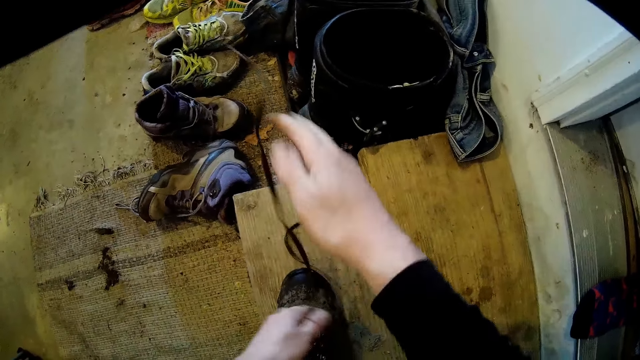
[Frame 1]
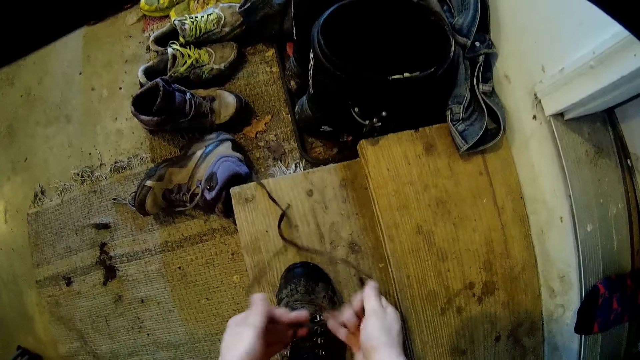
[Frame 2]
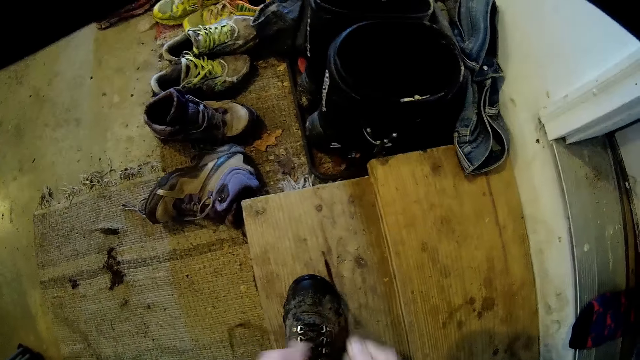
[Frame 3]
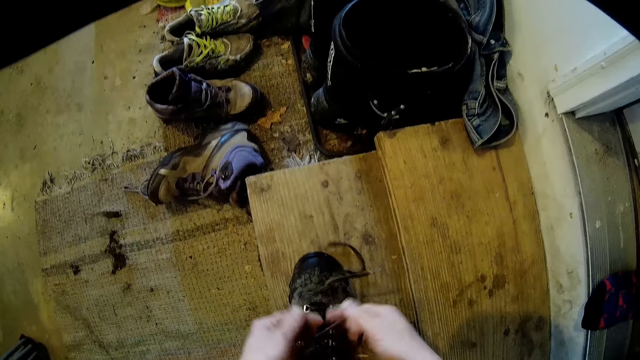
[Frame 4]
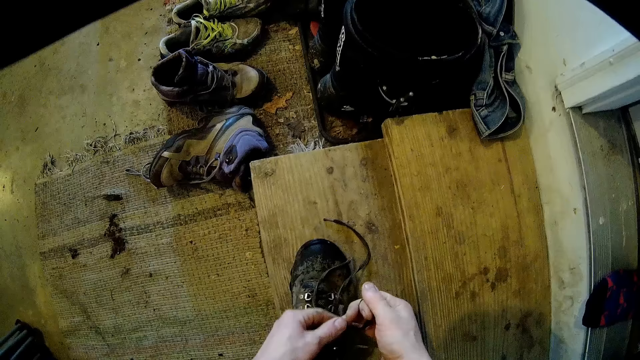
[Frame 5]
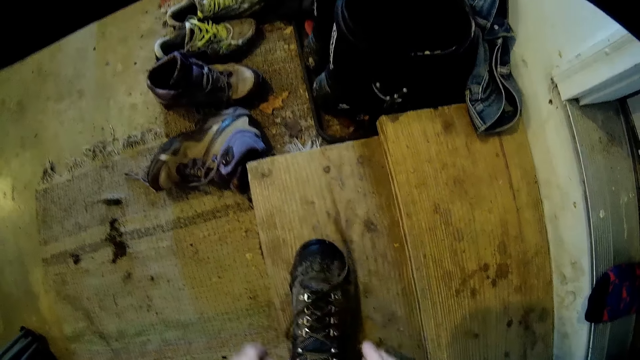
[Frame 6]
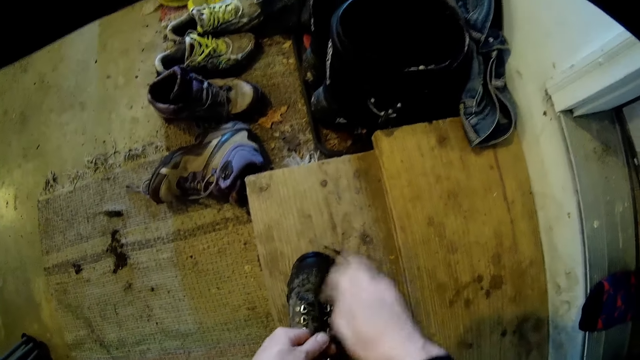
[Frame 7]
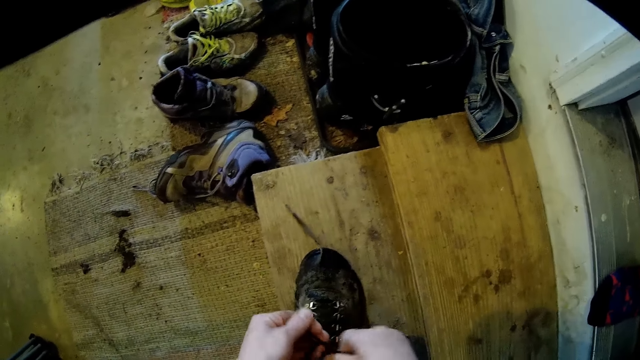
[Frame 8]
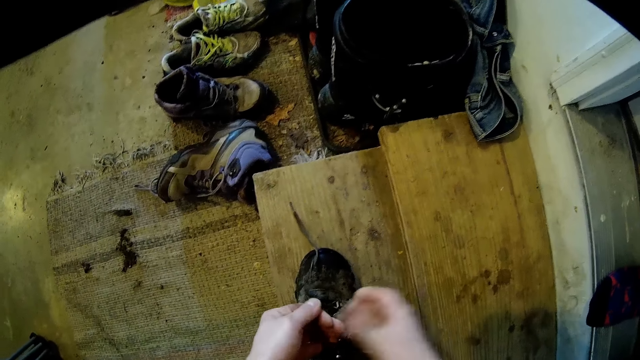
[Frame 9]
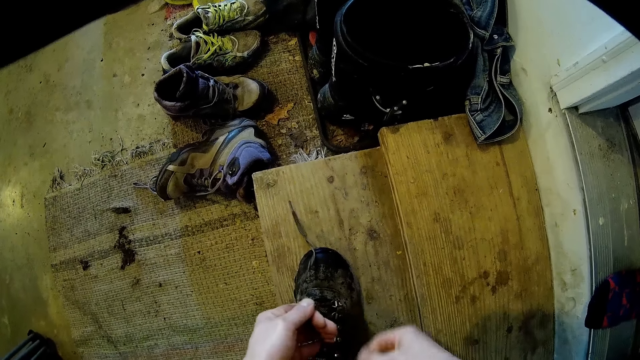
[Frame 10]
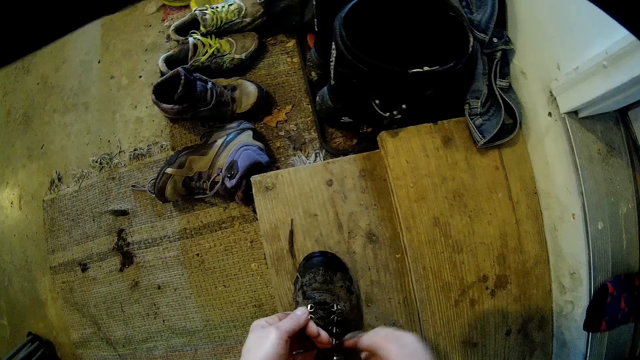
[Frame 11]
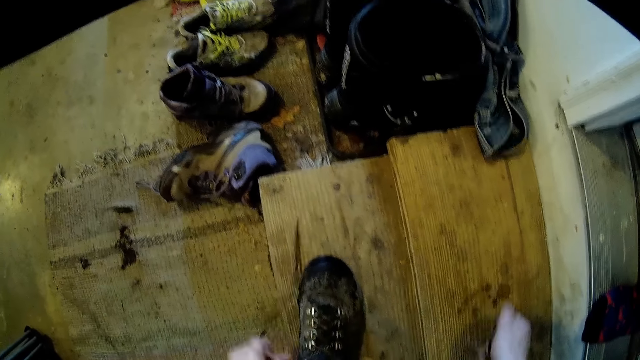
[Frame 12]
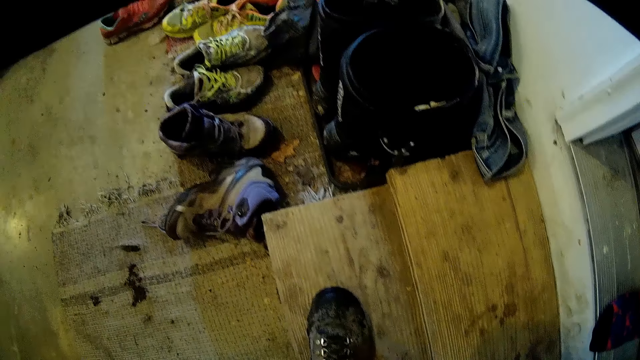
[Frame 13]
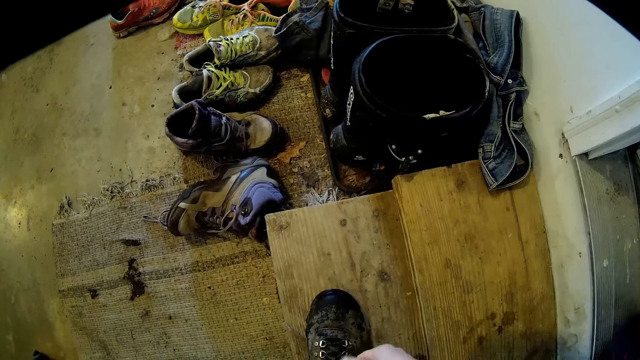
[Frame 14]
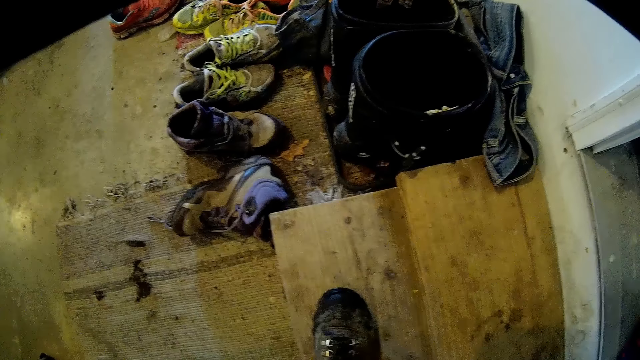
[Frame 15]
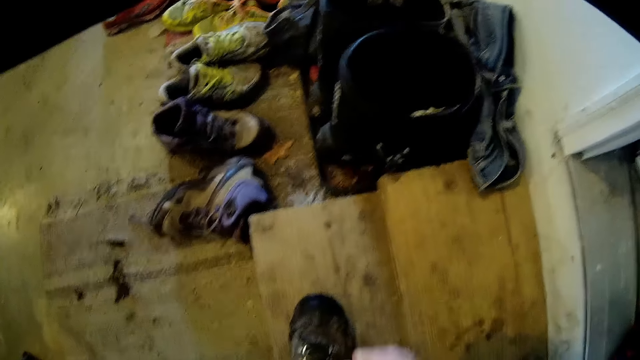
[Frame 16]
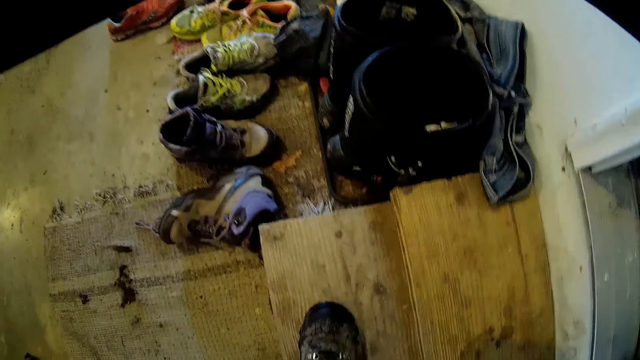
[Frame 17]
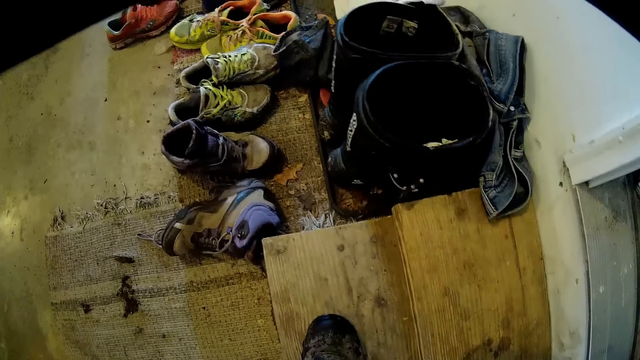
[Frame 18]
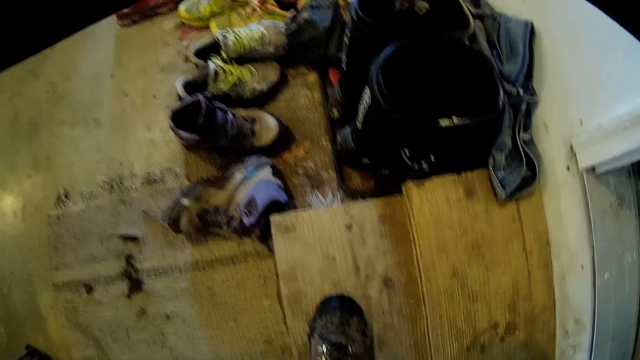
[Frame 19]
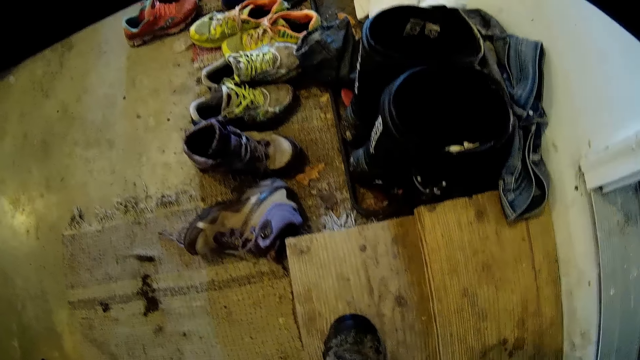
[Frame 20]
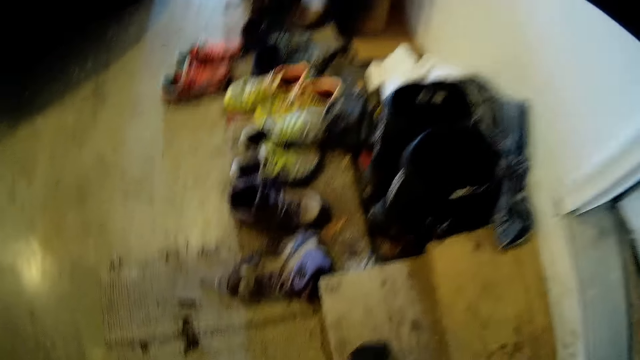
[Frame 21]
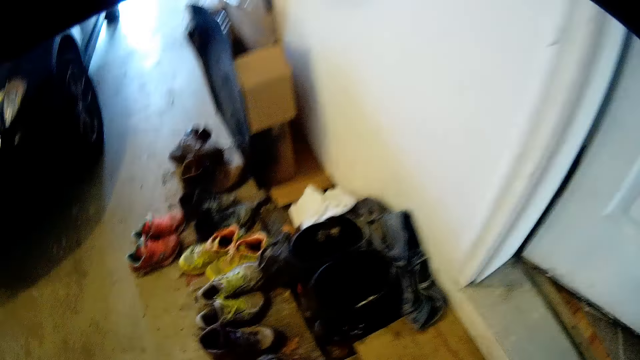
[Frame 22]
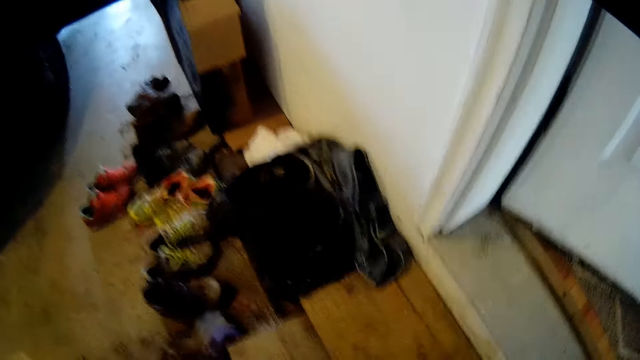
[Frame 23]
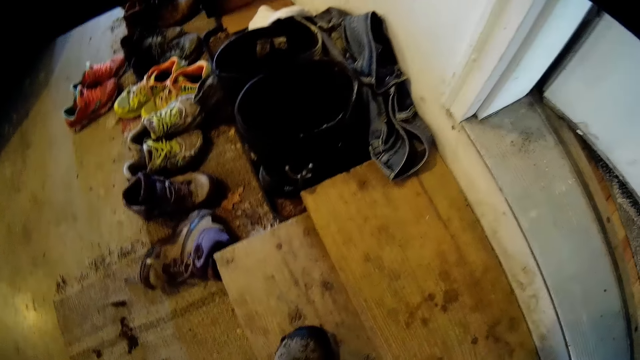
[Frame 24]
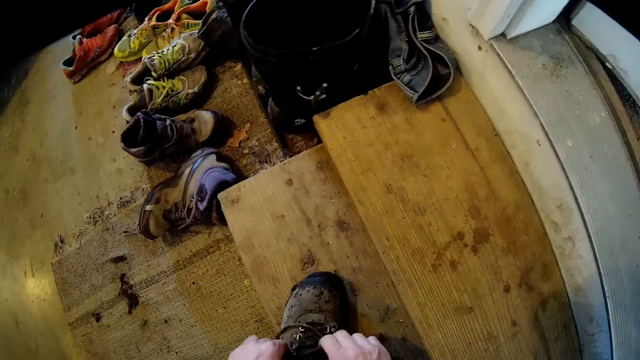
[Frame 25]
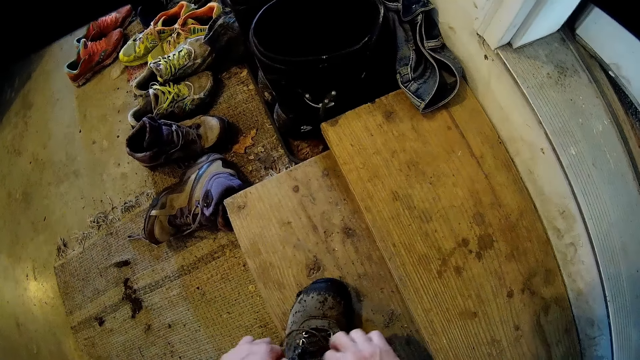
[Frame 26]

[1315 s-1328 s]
The camera wearer talks to the woman.

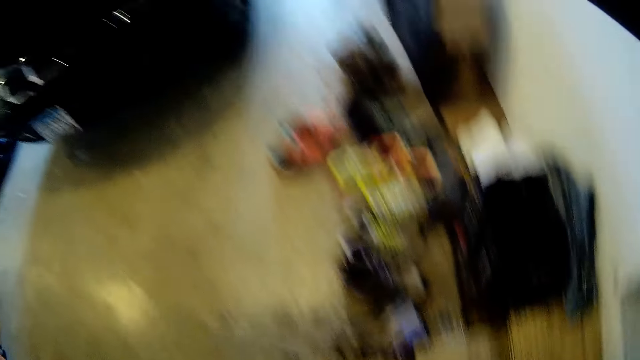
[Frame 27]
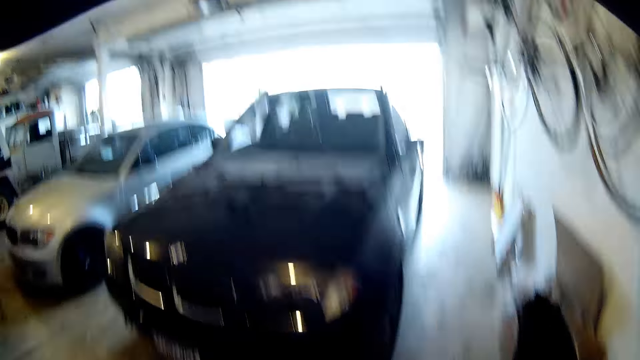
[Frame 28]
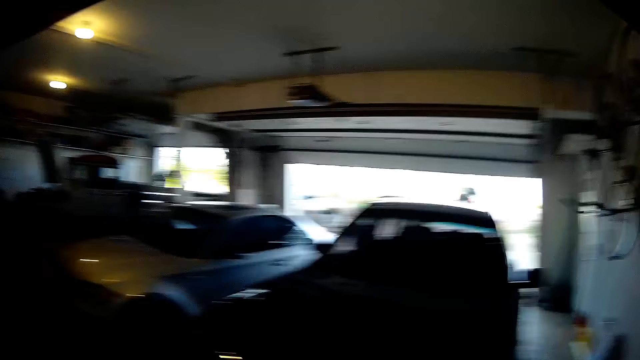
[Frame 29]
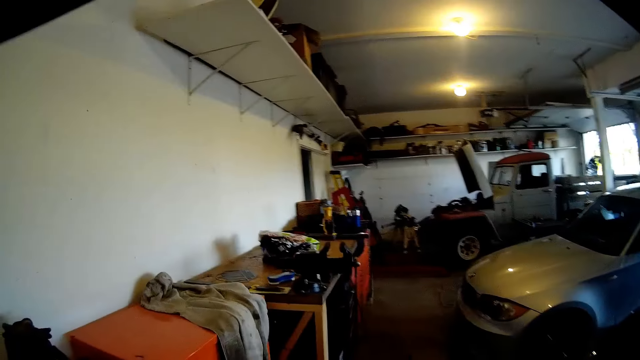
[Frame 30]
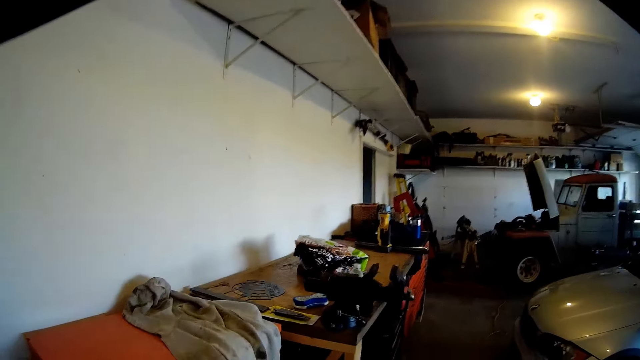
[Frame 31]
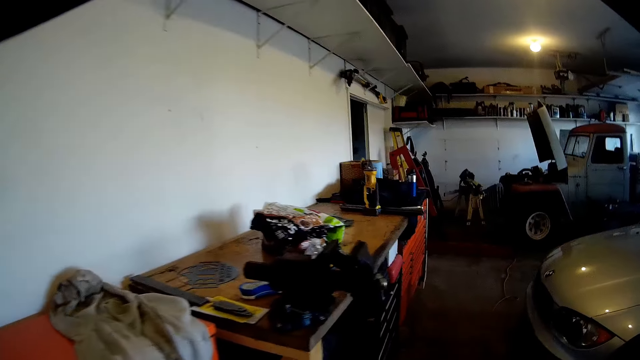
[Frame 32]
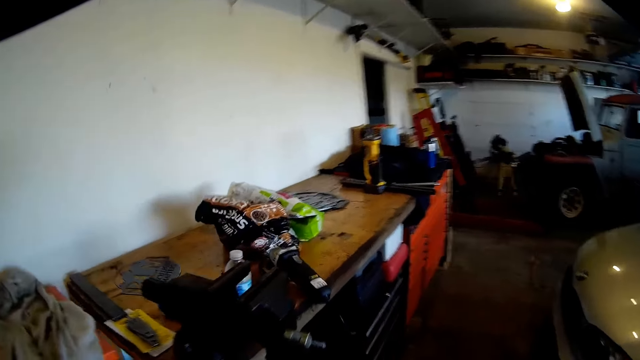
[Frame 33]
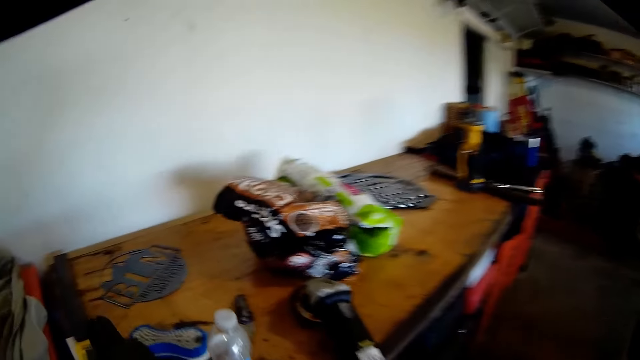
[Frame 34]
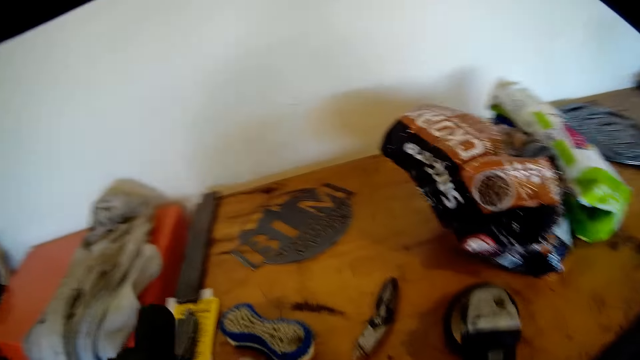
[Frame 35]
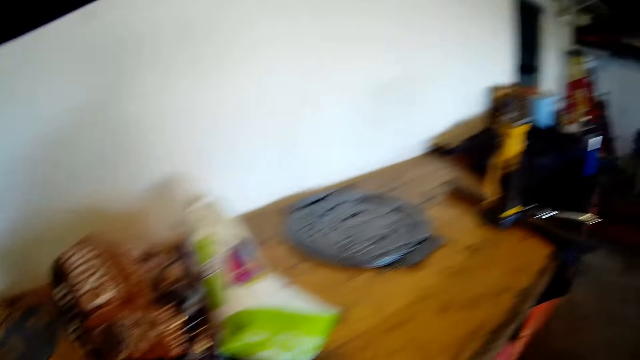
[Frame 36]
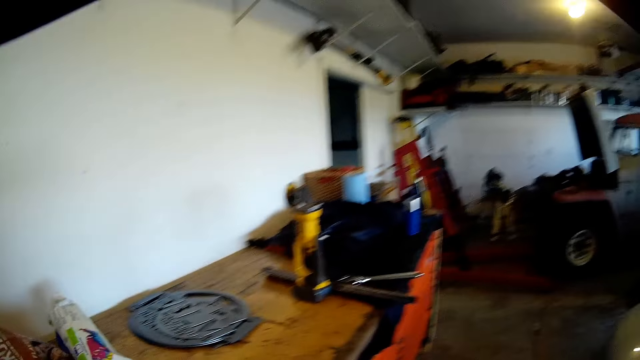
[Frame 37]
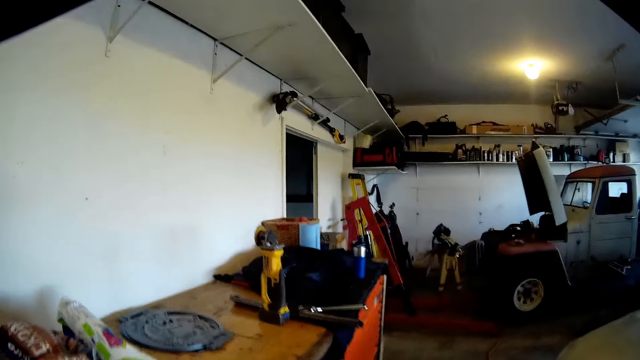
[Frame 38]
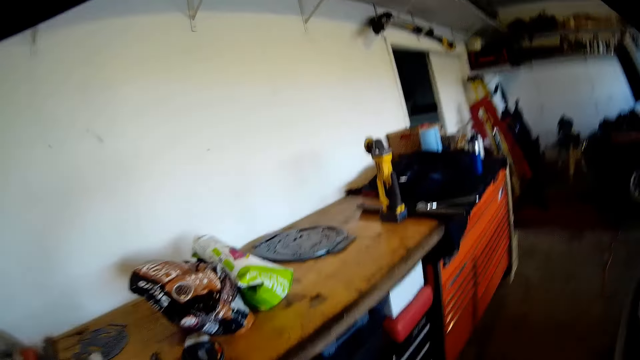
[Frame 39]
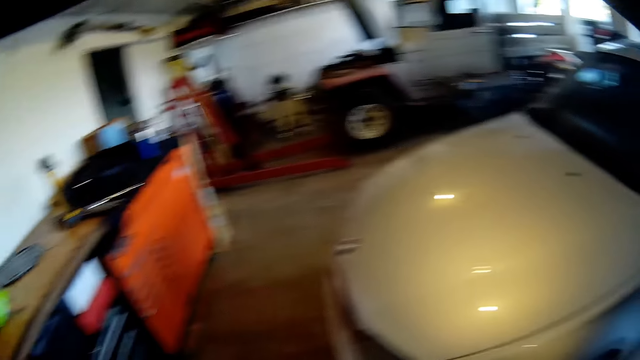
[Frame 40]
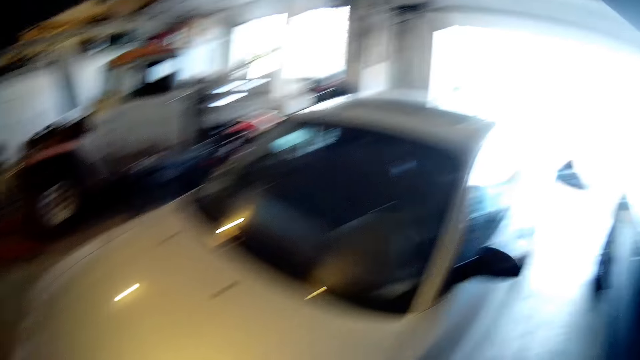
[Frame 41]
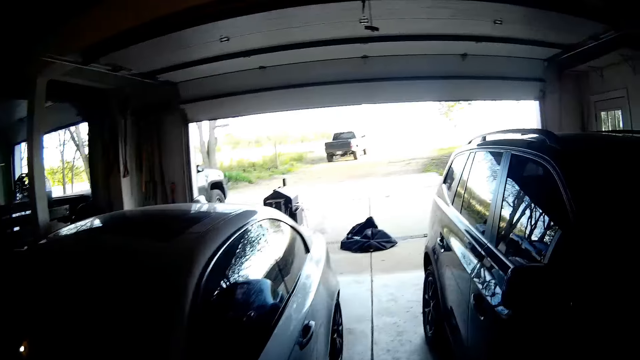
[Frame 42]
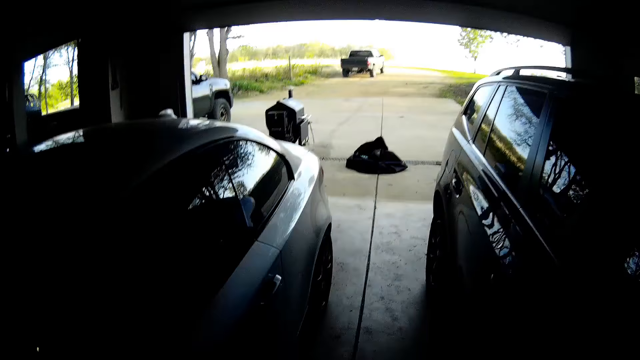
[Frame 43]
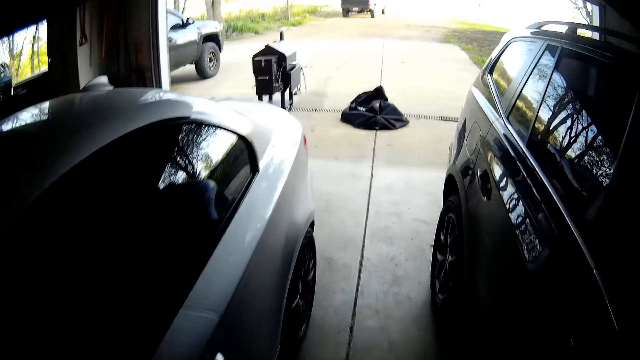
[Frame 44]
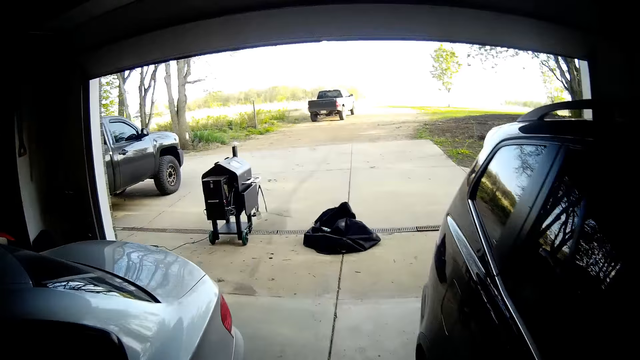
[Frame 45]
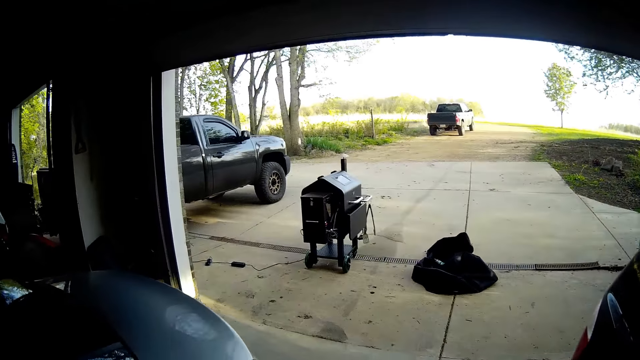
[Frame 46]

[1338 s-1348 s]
The camera wearer walks around outside.
